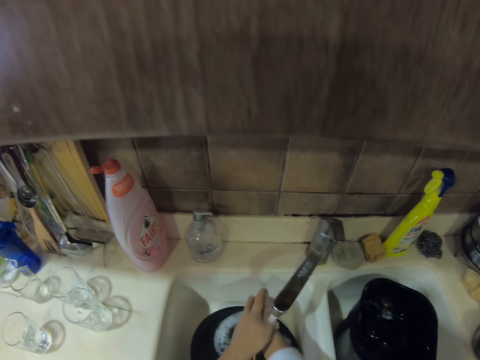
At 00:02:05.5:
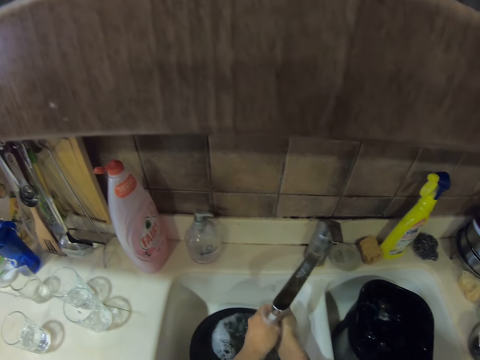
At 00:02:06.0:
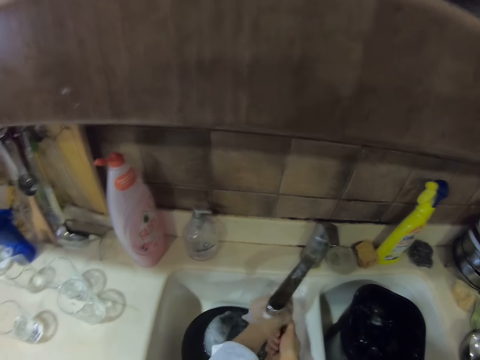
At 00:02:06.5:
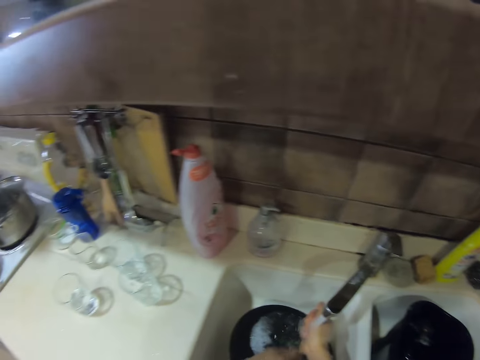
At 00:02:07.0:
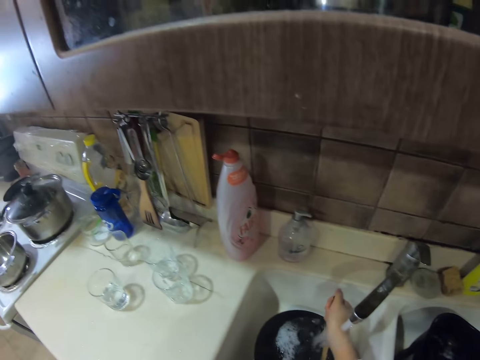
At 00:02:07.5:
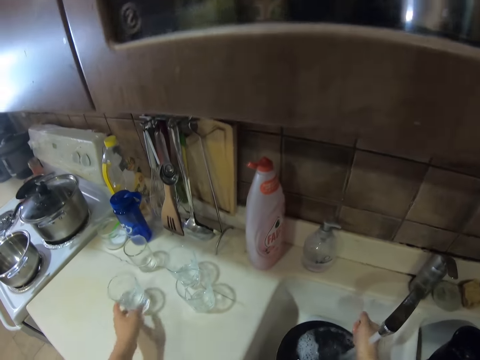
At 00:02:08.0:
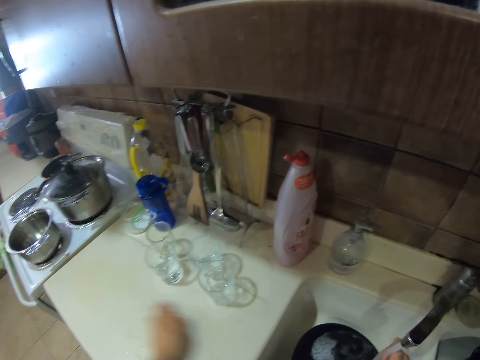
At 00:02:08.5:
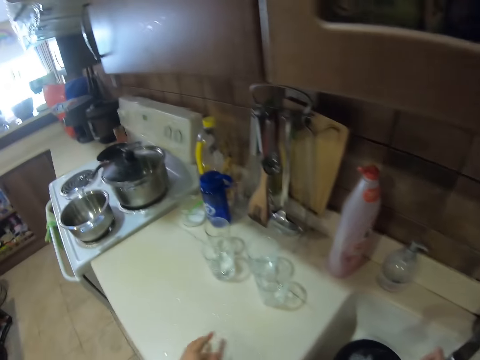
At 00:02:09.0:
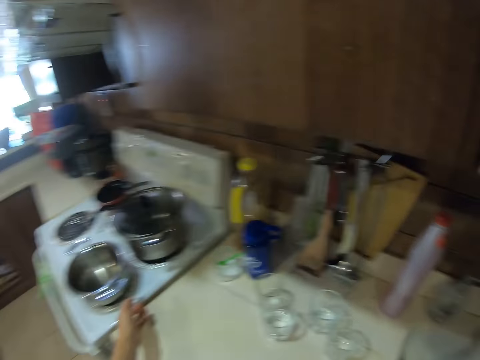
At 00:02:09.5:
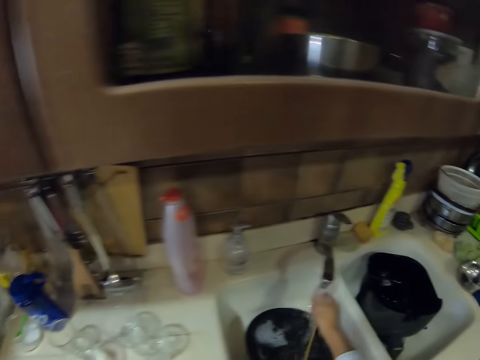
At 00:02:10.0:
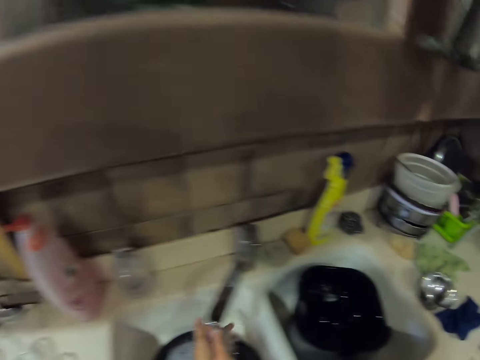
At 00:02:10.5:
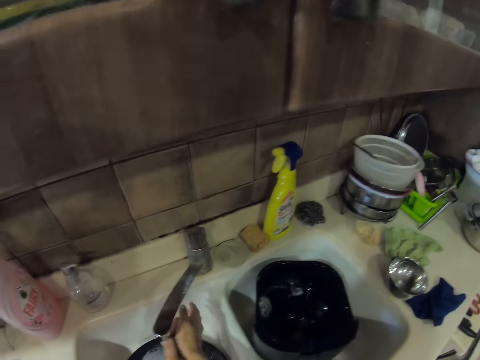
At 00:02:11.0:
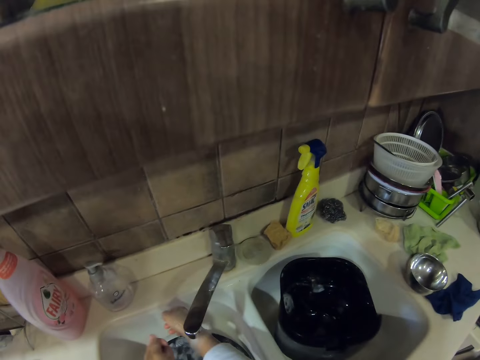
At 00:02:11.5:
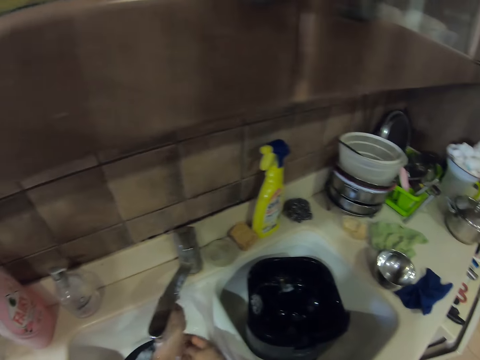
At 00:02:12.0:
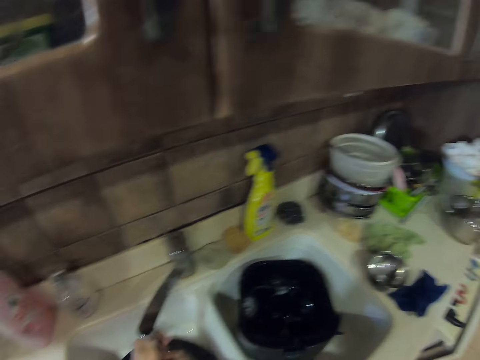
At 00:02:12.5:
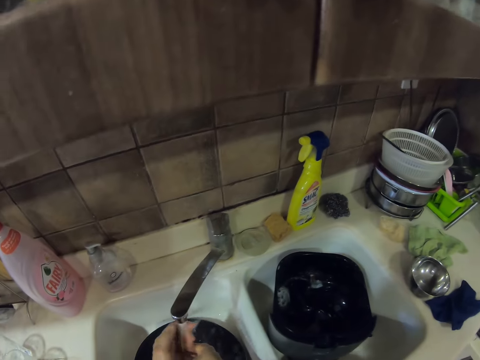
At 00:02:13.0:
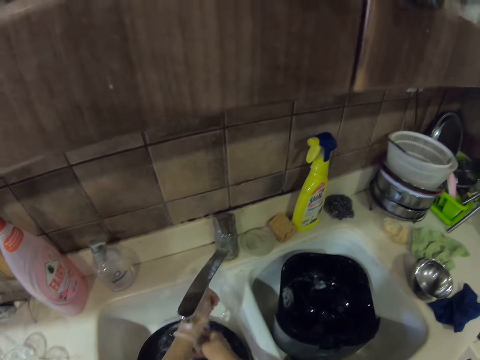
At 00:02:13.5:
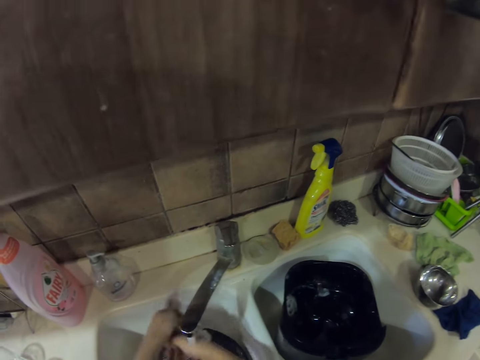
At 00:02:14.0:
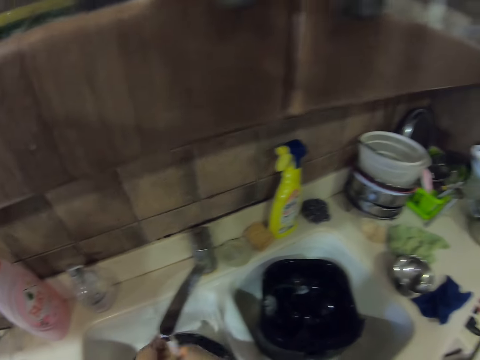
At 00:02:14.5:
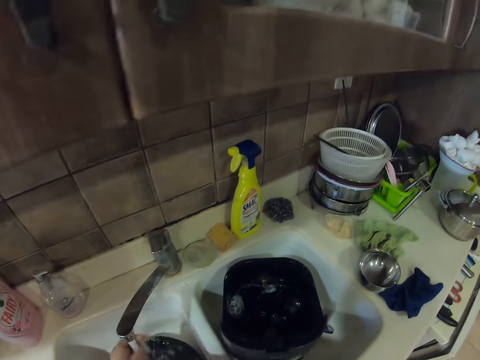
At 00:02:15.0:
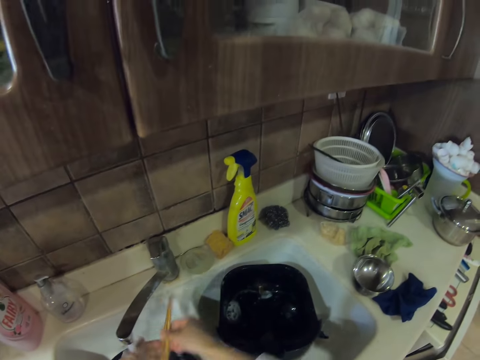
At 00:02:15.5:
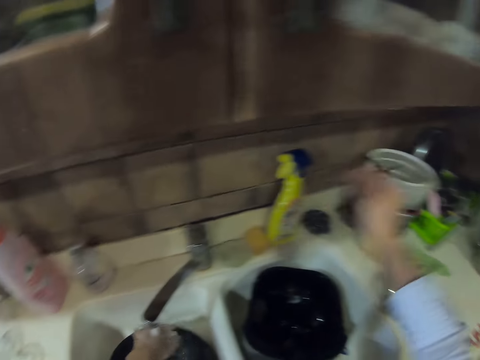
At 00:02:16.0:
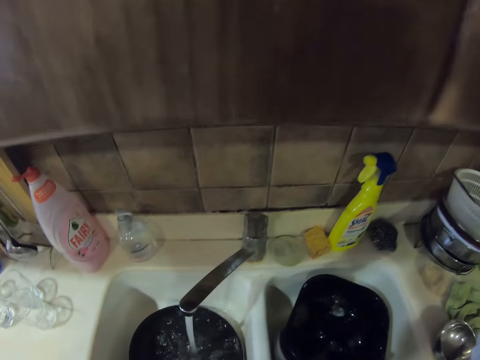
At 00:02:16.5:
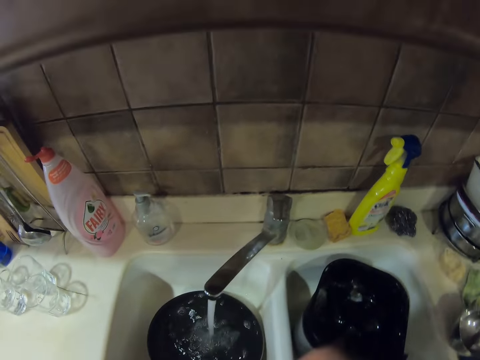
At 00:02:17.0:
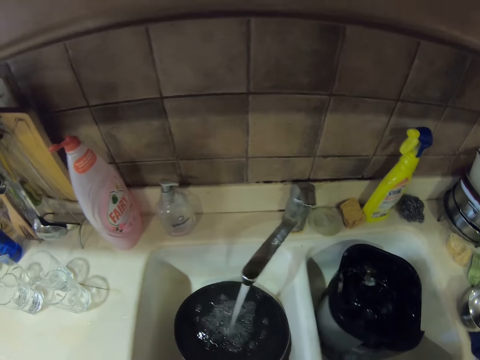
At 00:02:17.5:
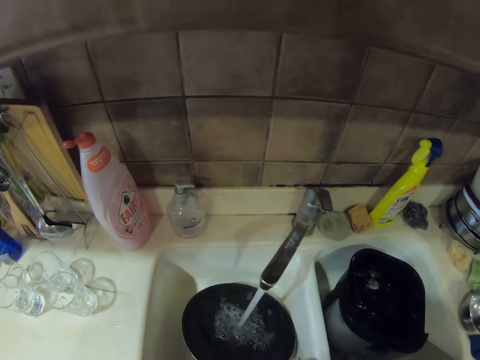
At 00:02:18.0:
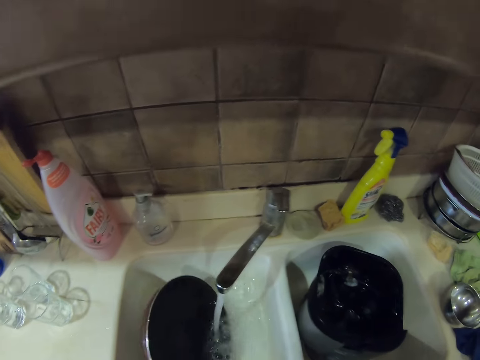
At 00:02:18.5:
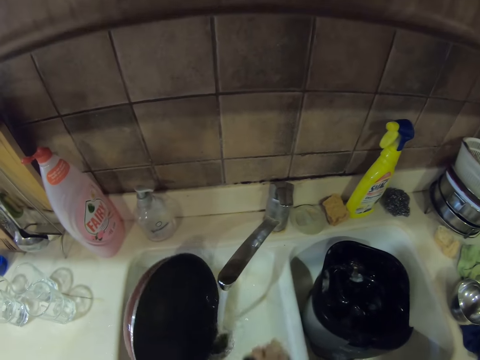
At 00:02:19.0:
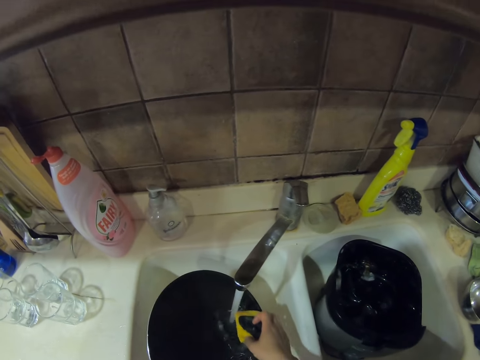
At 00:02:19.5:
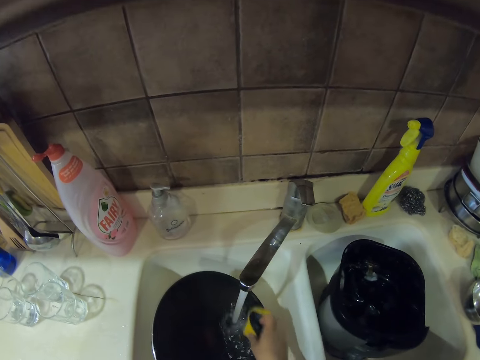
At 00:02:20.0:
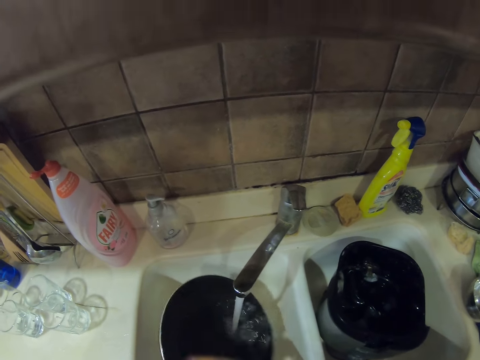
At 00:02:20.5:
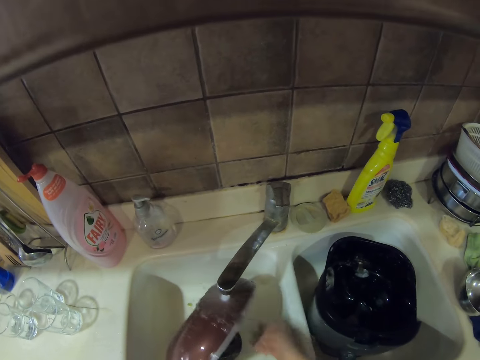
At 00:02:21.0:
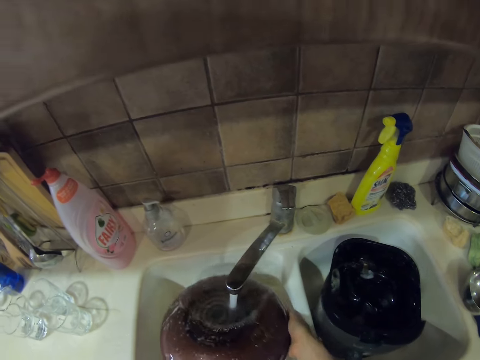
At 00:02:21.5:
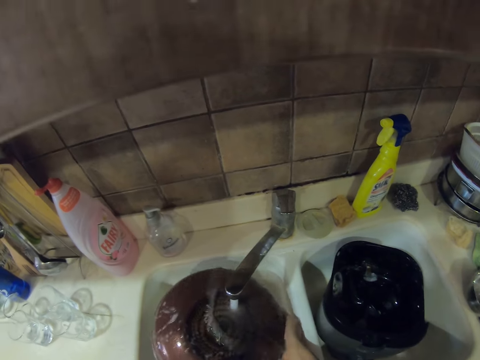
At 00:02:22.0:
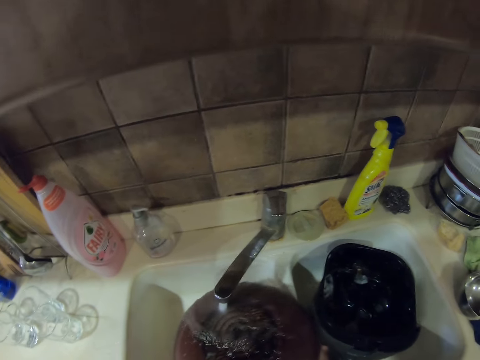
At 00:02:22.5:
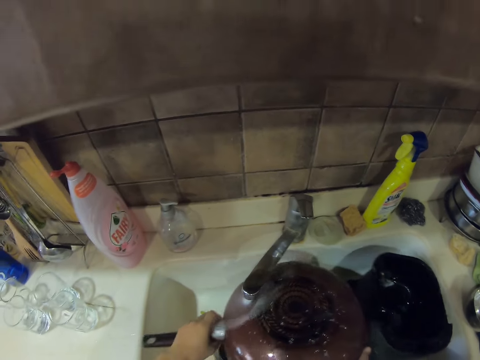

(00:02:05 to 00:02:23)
The camera wearer is pushing away glasses. They touch a glass. They stare at the countertop. They rinse the chopsticks. They put the chopsticks in a container. They rinse the pan.

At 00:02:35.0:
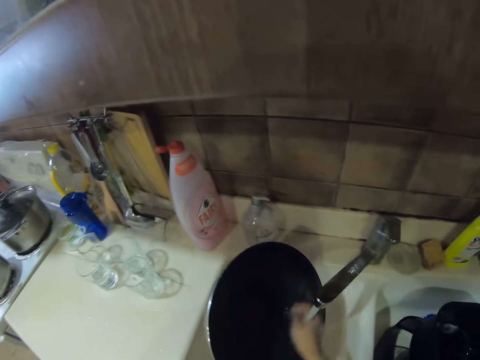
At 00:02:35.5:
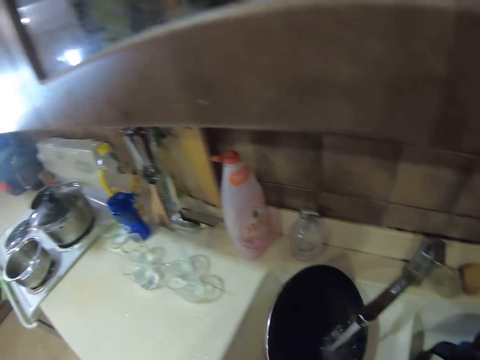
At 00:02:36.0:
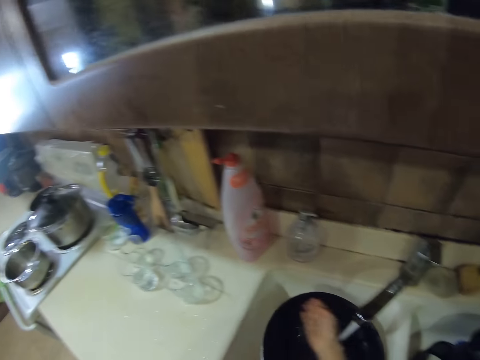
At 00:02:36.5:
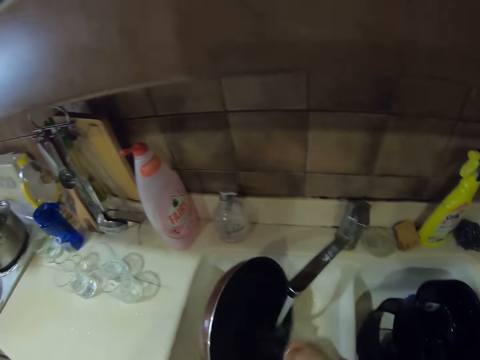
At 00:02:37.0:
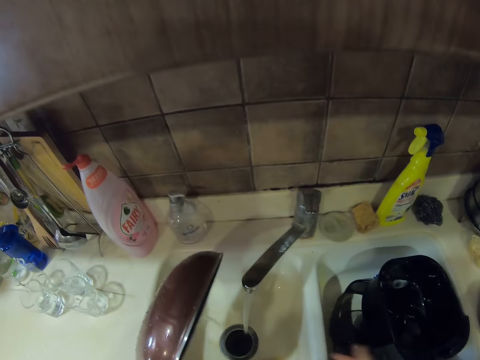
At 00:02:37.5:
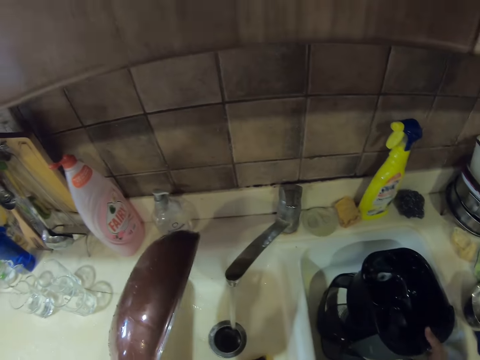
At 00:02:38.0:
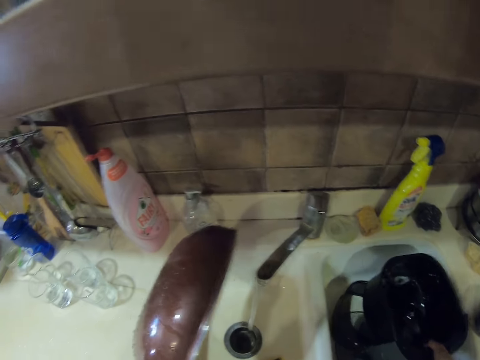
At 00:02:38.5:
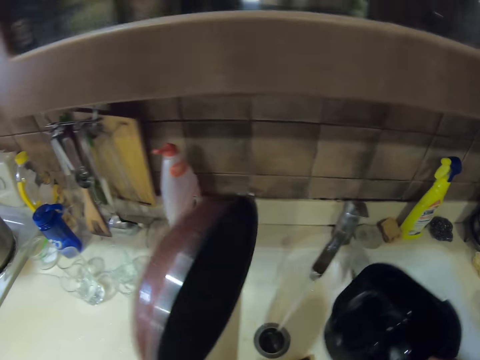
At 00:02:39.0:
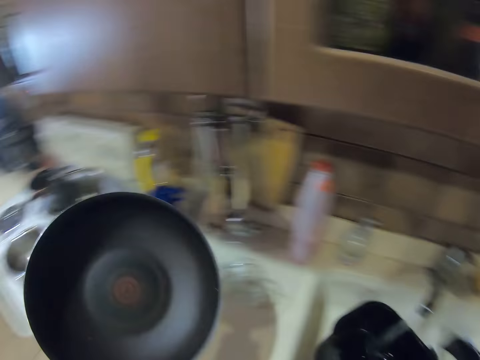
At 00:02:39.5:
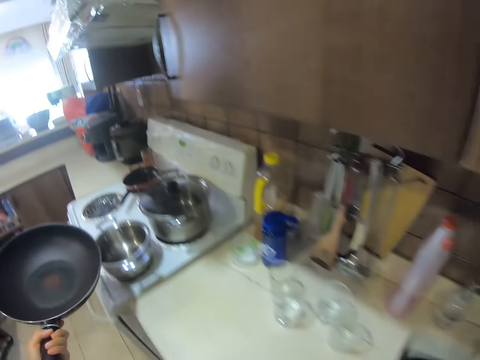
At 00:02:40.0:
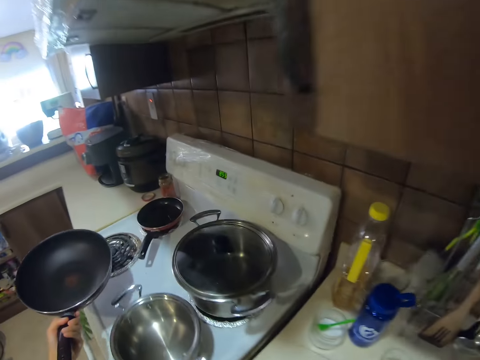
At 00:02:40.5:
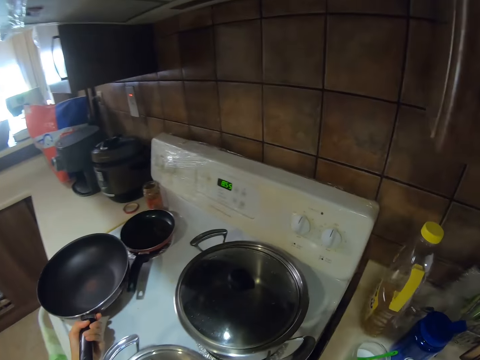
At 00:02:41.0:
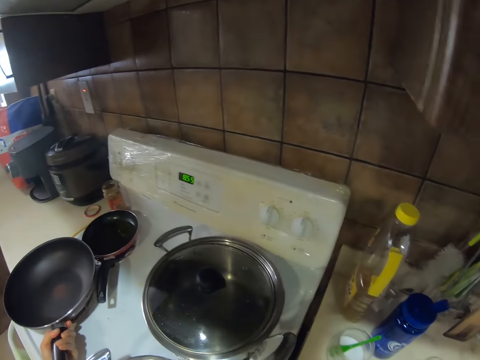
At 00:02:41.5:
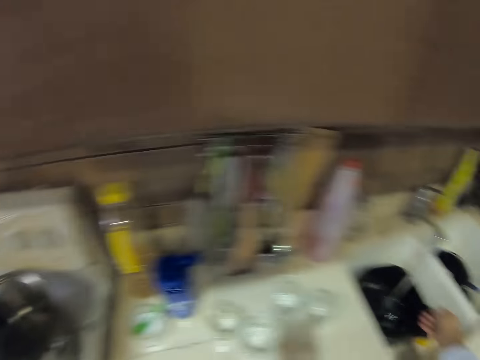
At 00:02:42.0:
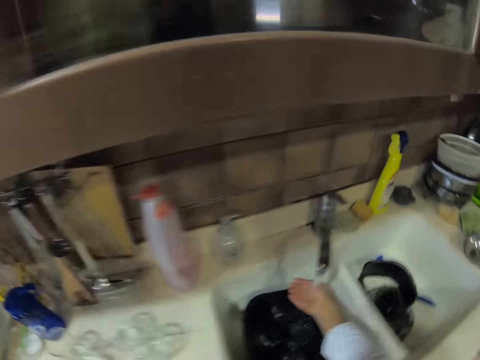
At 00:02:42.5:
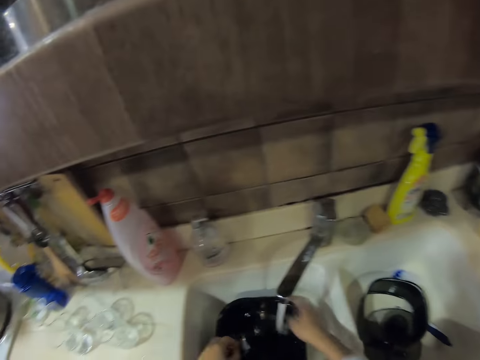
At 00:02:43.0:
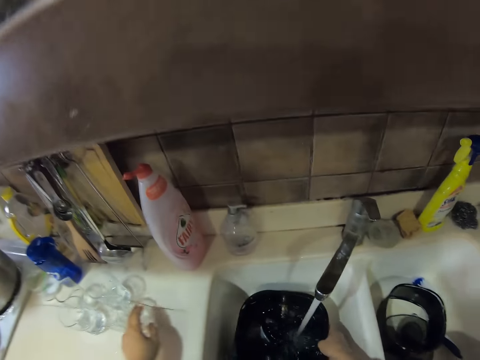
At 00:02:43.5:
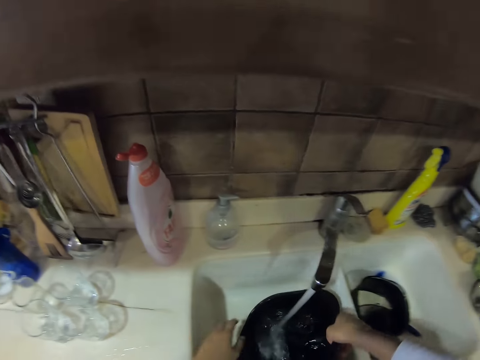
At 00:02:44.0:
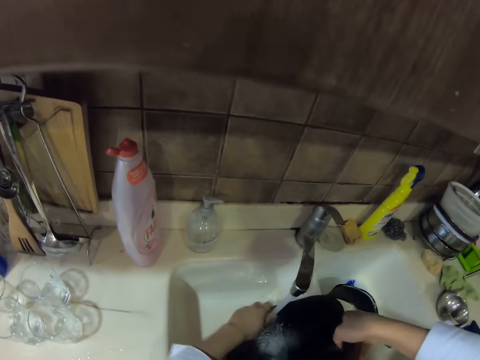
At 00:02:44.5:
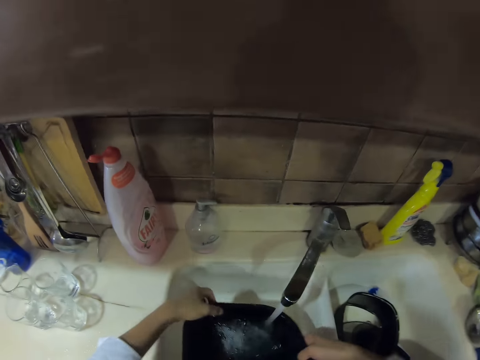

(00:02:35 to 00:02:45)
The camera wearer is rinsing the pan. She picks a bowl and puts the bowl in the sink. She walks around the kitchen. She places the pan on the stove. She walks around the kitchen. She rinses her hands. She picks the bowl. She rinses the bowl.
